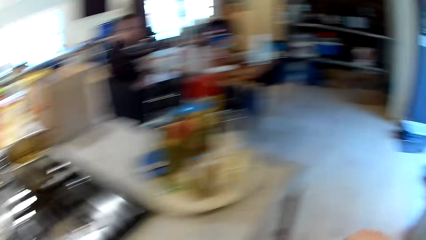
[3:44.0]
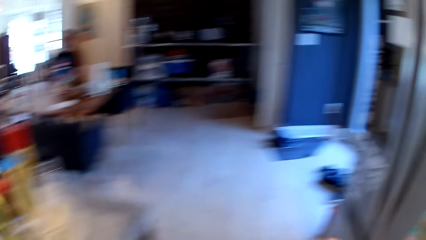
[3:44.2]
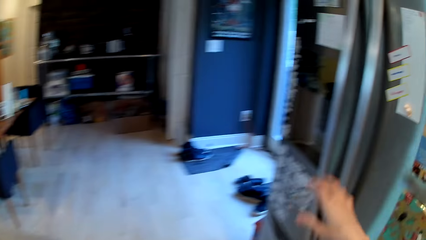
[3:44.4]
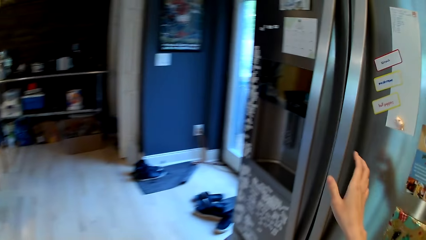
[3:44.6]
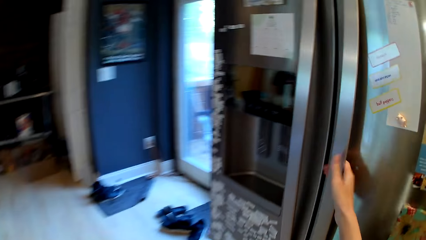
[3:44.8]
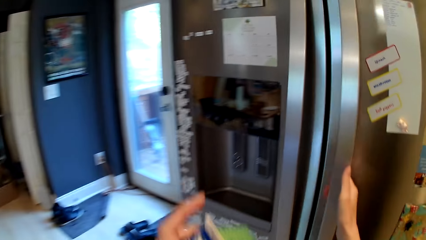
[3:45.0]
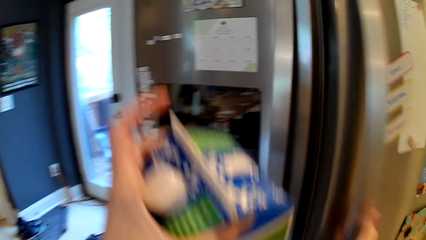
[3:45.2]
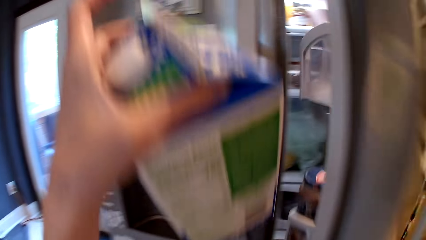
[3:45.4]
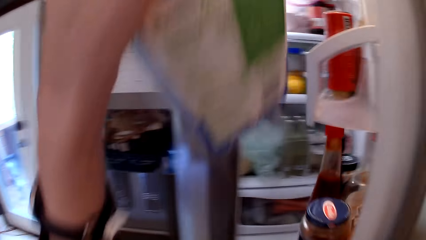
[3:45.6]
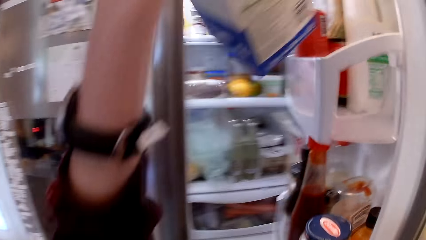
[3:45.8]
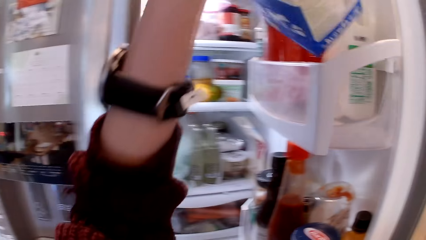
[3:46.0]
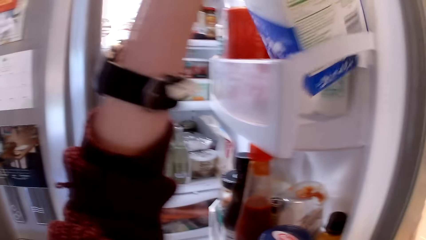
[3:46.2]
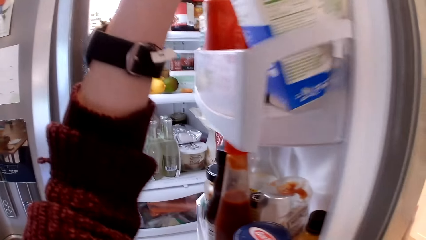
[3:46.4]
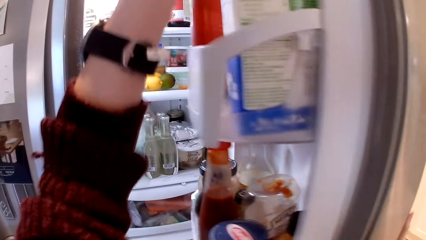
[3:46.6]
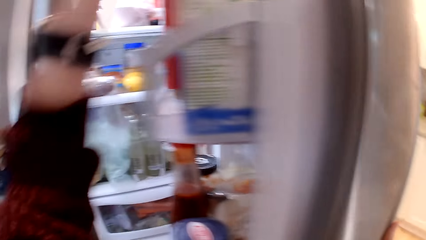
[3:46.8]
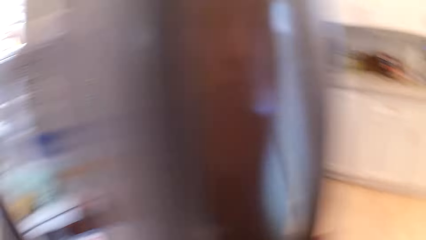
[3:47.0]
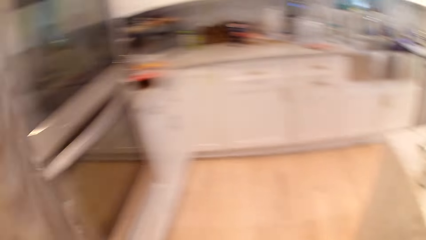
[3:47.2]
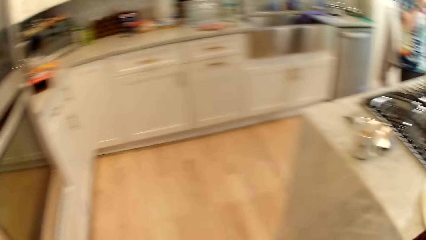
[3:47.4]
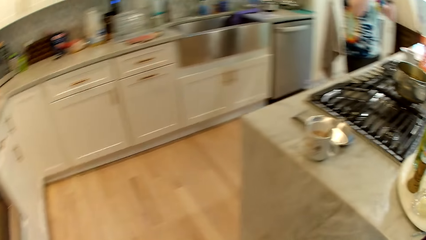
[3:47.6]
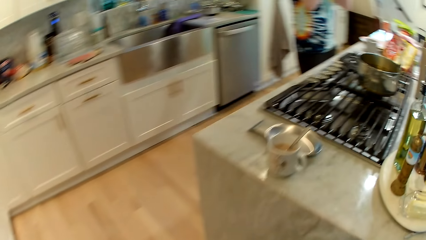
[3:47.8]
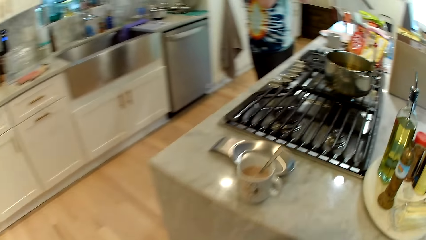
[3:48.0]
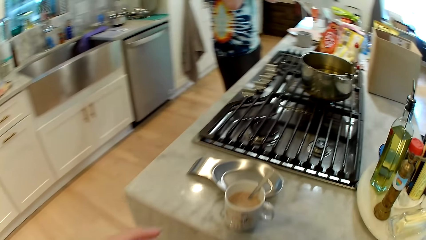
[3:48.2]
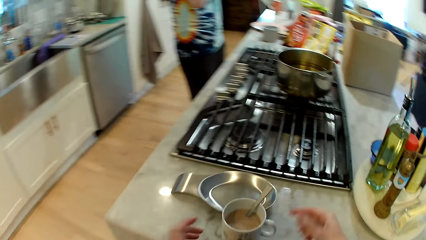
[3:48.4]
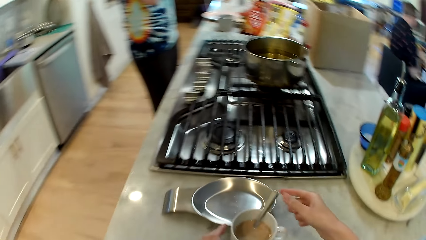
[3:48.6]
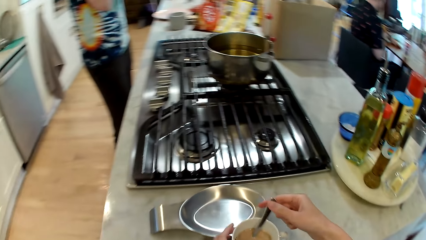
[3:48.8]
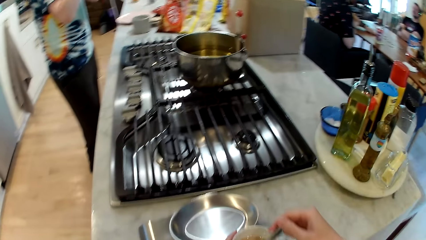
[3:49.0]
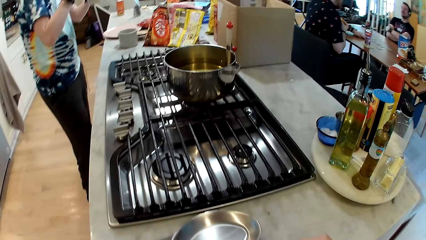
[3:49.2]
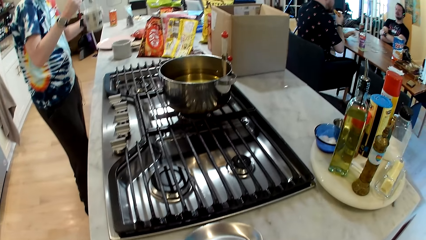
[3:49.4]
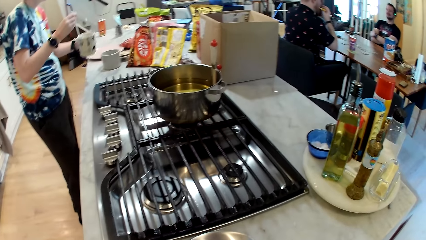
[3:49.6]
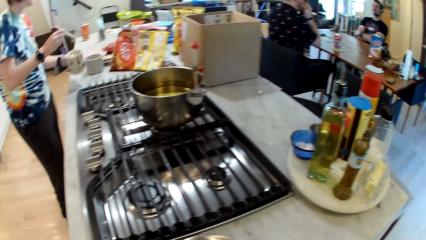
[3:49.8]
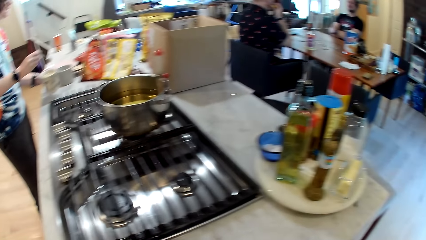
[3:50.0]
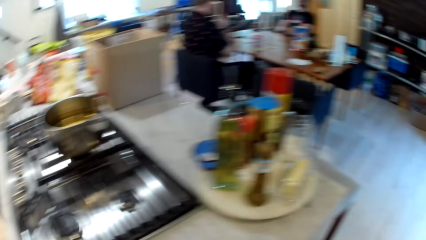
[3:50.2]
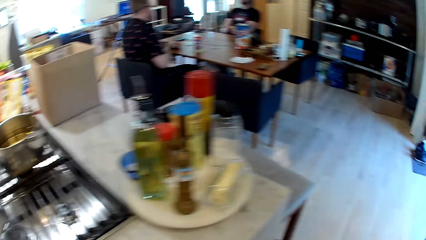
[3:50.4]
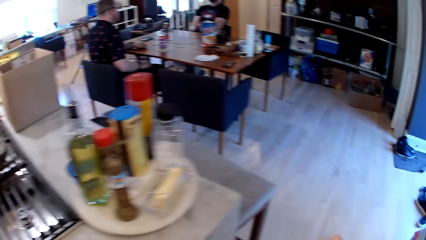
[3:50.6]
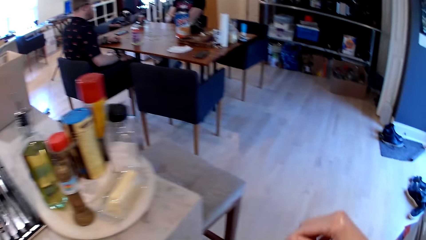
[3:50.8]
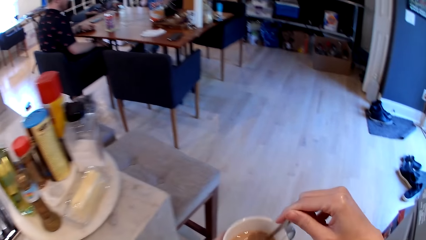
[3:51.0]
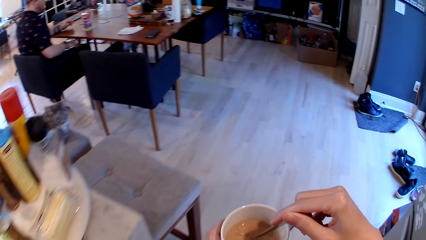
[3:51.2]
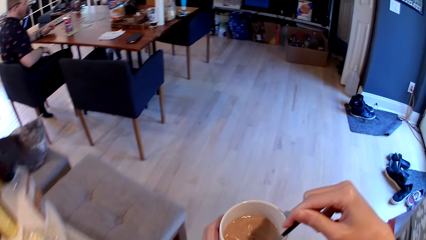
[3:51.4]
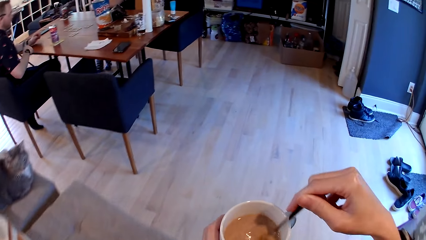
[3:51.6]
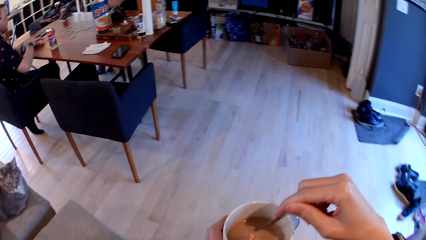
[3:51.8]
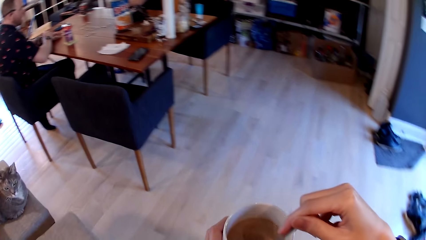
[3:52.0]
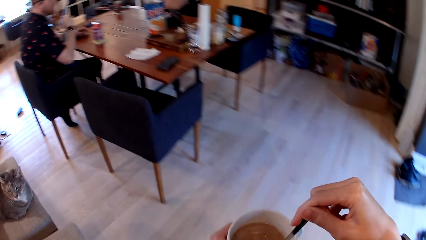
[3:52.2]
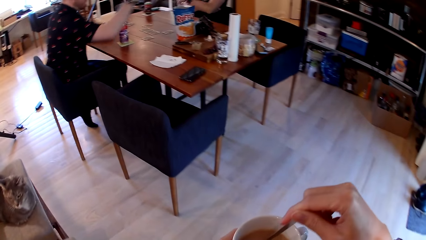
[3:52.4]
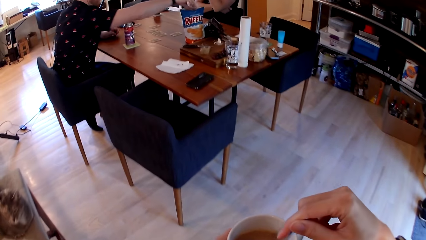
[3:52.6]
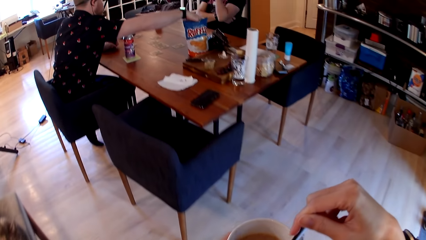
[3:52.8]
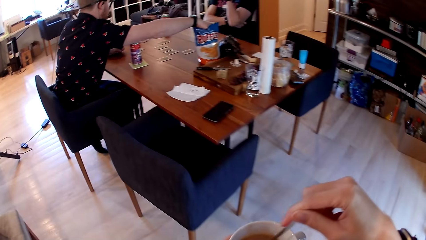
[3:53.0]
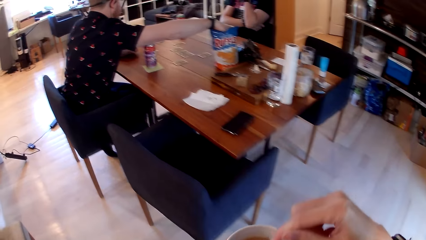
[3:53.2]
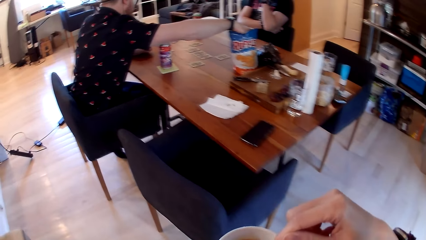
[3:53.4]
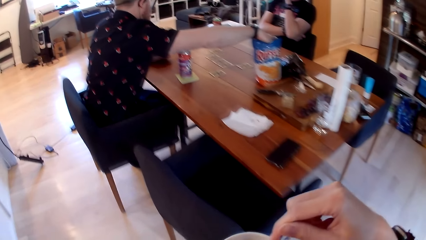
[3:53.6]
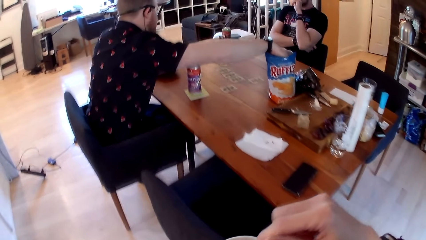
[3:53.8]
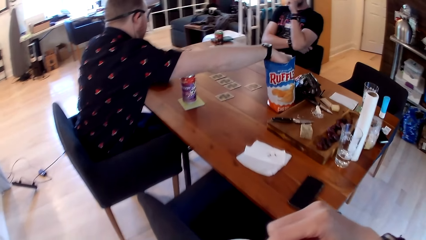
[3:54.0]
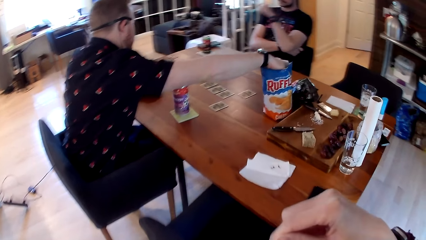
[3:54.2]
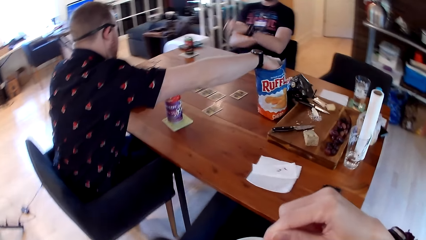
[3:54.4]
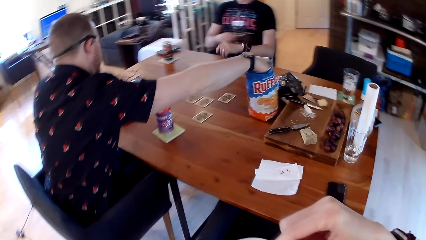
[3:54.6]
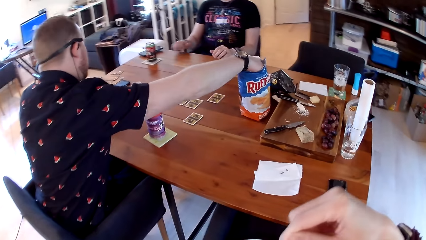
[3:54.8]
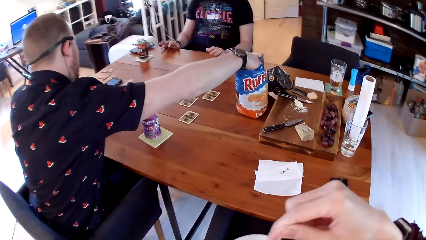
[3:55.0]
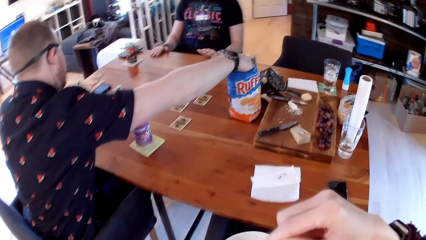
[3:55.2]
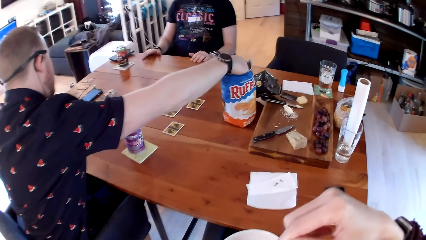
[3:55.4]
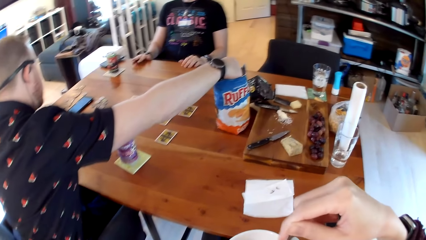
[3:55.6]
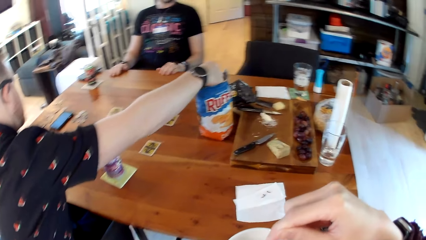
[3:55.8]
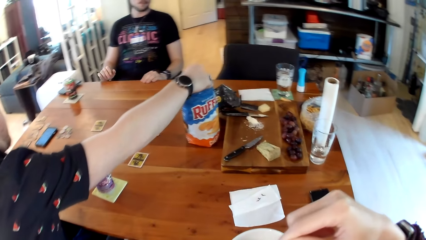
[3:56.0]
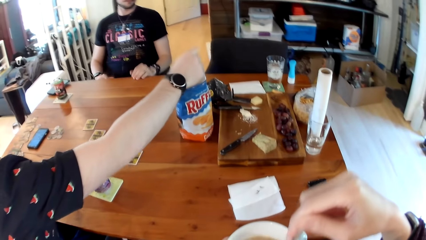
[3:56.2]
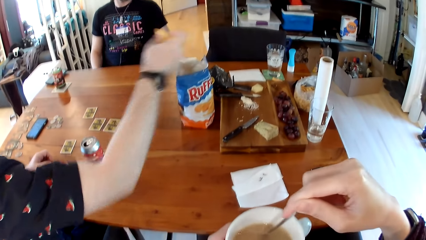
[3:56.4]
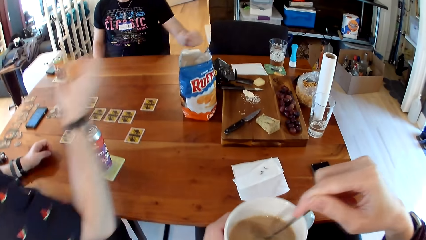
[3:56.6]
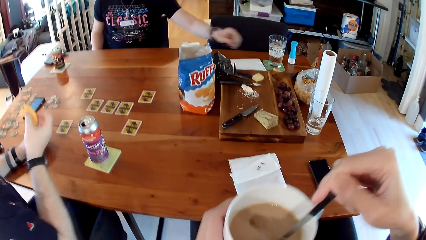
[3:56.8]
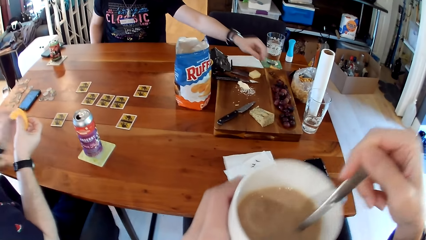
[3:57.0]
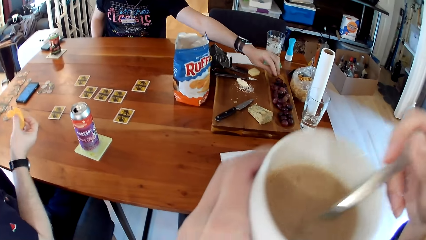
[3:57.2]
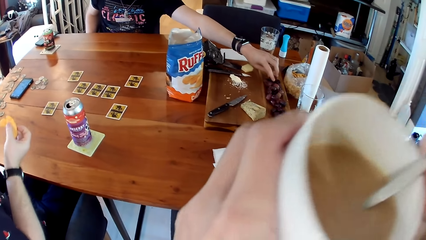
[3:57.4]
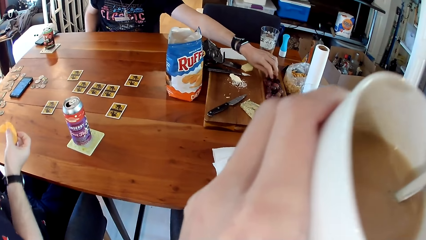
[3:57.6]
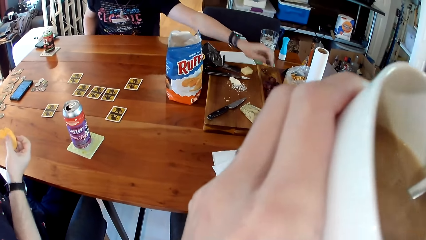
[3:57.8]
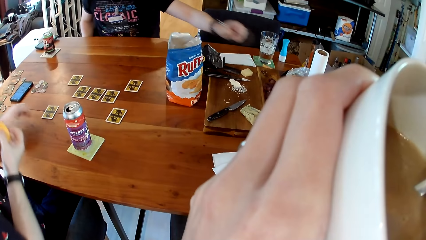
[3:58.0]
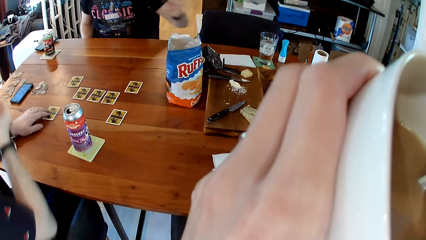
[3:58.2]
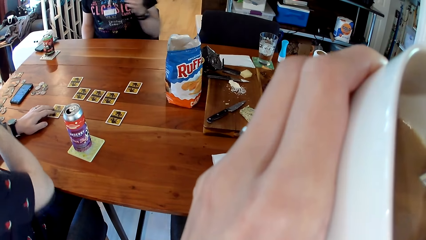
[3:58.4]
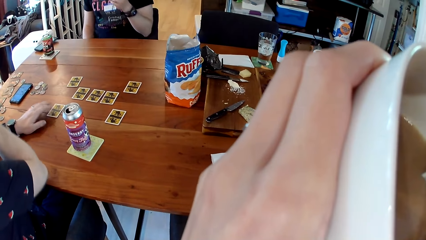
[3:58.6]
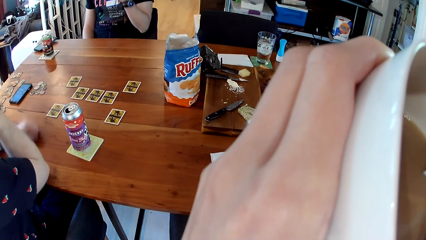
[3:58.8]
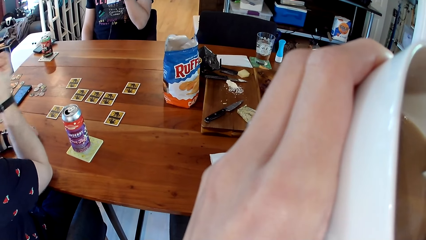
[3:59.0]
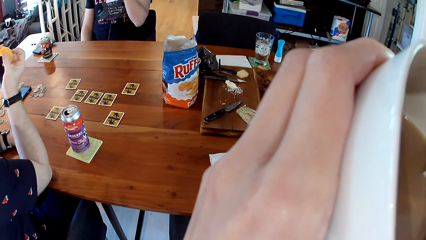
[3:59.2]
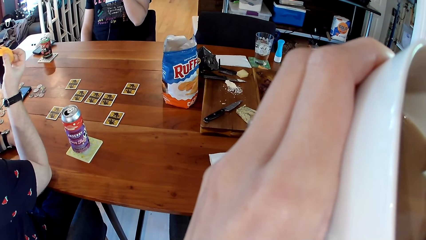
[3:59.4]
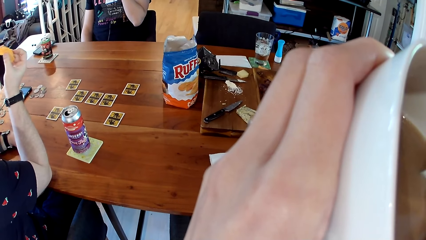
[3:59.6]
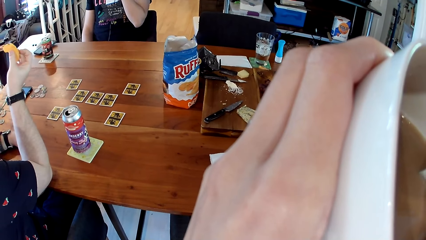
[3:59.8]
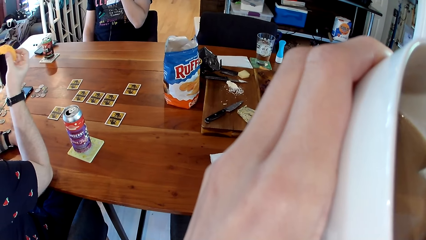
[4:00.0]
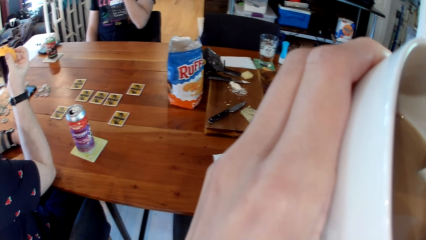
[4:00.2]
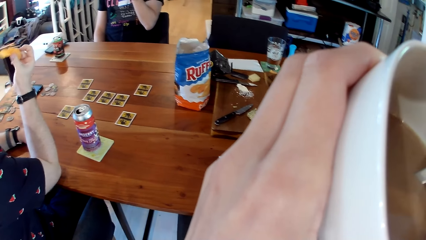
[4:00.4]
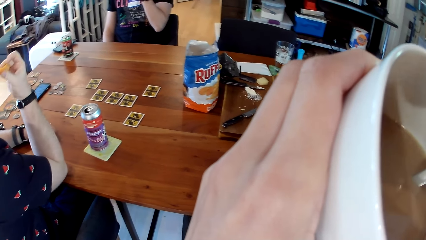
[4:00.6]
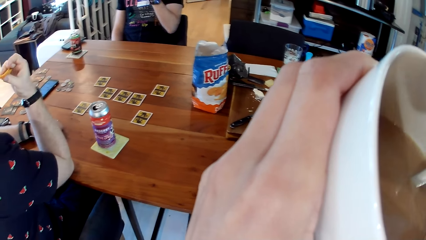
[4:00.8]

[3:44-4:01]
The woman stirs up the milk. The camera wearer opens the fridge with her right hand. She places the carton of milk in the fridge with her left hand. She closes the fridge with her right hand. She walks to the counter. She stirs the tea in the cup with the spoon with her right hand on the table. She holds the cup on the table with her left hand. She holds the spoon in the cup with her right hand. The woman places the cup on the table with her left hand. The camera wearer stirs the tea in the cup with the spoon with her right hand. She walks away. A man picks up a chip in a bag of chips from the table with his right hand. The man reaches for the snacks. Another man taps the table with fingers. The other man picks up a grape from the wooden board on the table with his left hand and reaches for the grapes. The camera wearer drinks the tea in the cup in both hands.
